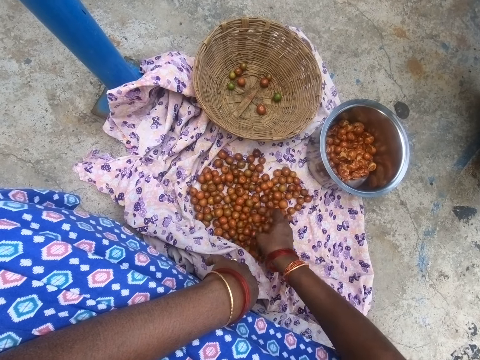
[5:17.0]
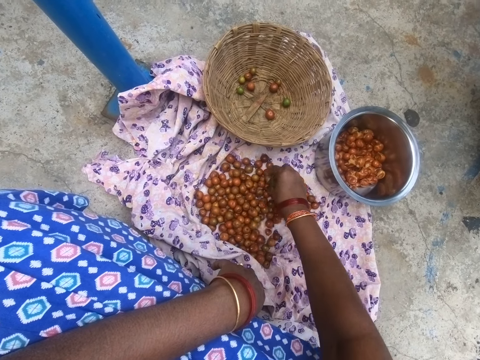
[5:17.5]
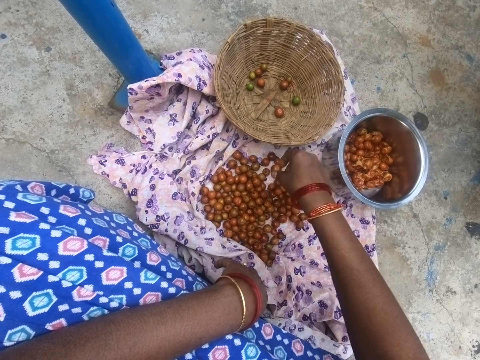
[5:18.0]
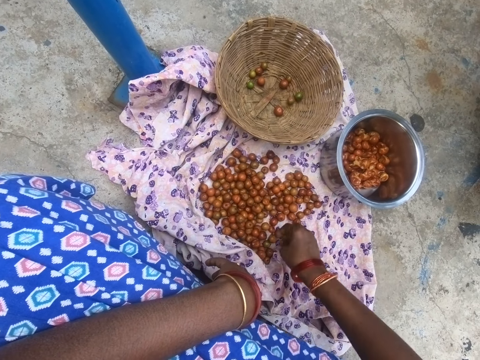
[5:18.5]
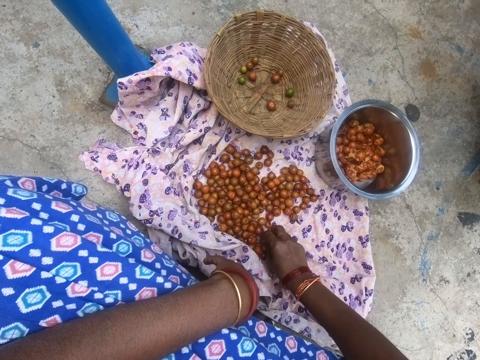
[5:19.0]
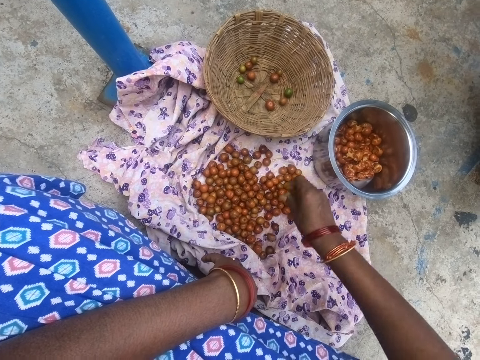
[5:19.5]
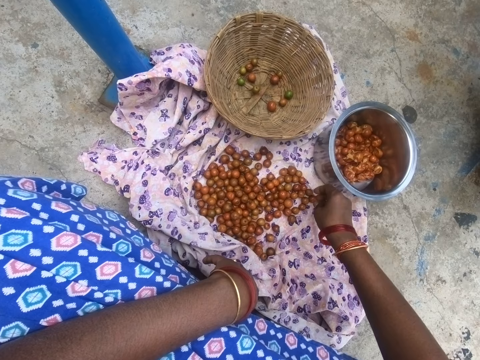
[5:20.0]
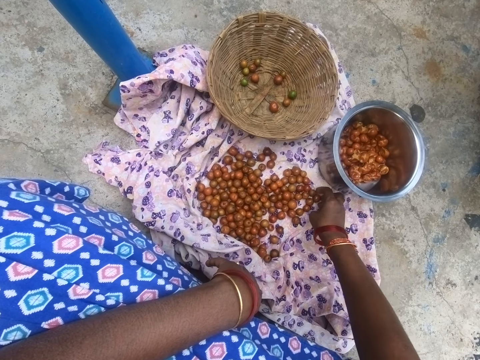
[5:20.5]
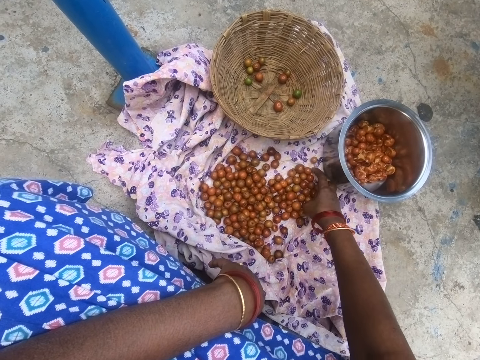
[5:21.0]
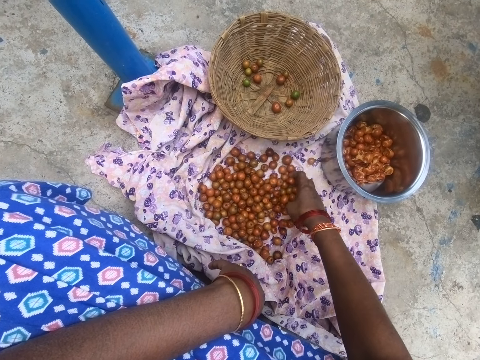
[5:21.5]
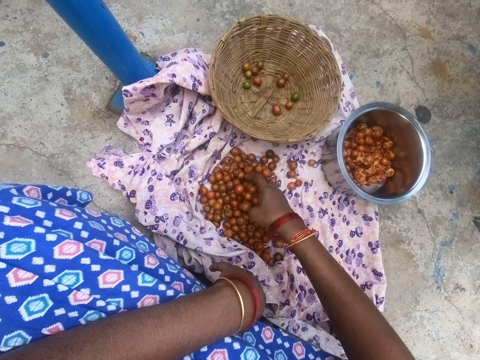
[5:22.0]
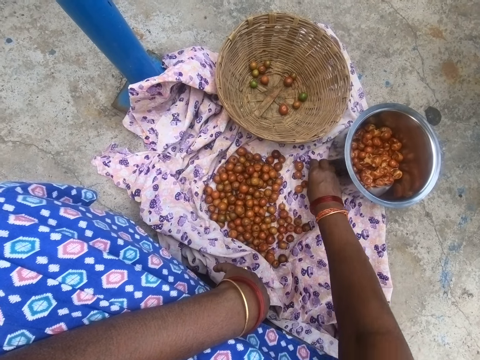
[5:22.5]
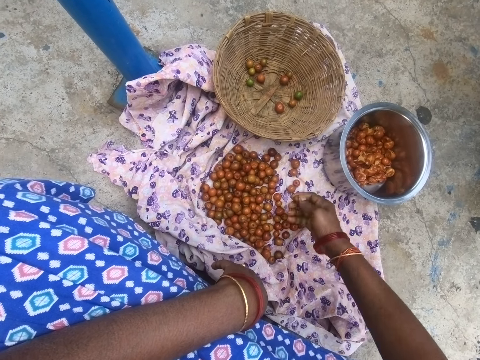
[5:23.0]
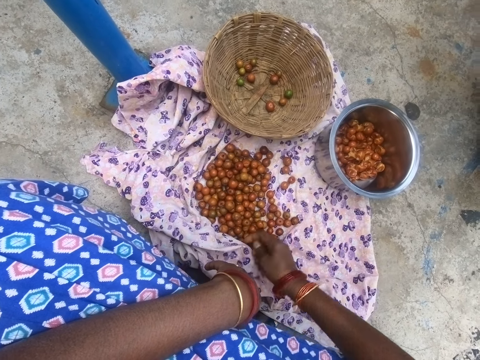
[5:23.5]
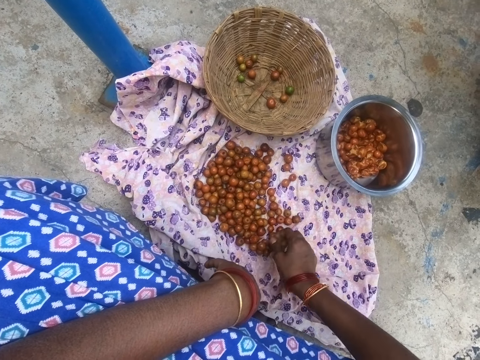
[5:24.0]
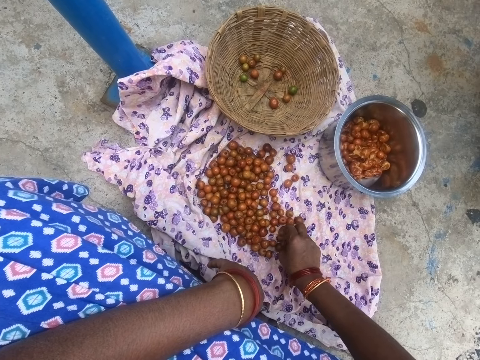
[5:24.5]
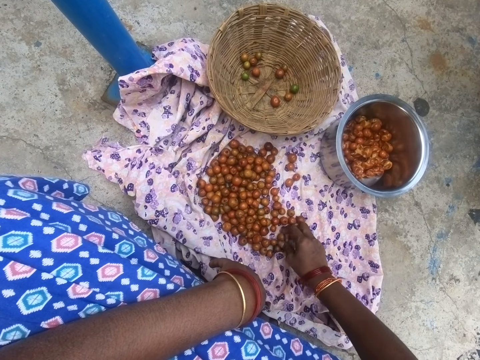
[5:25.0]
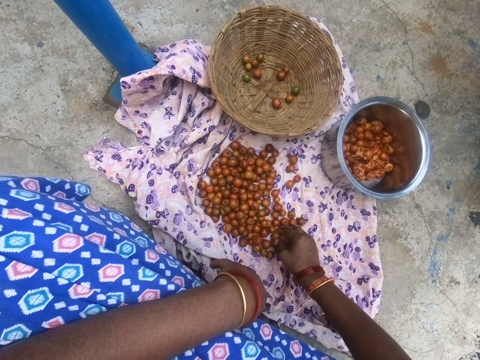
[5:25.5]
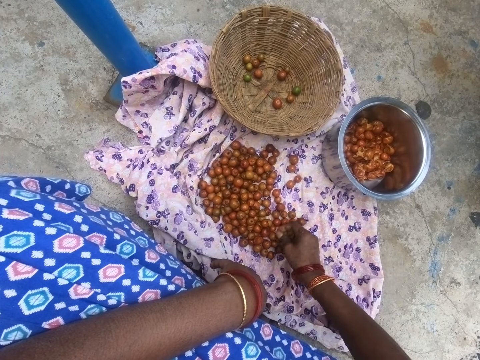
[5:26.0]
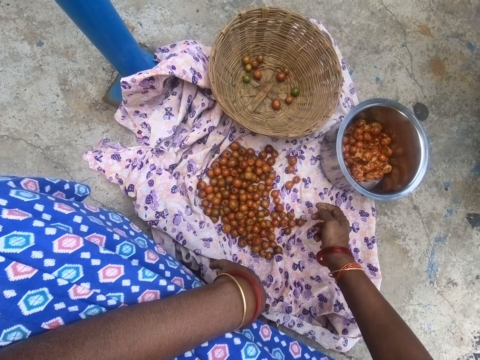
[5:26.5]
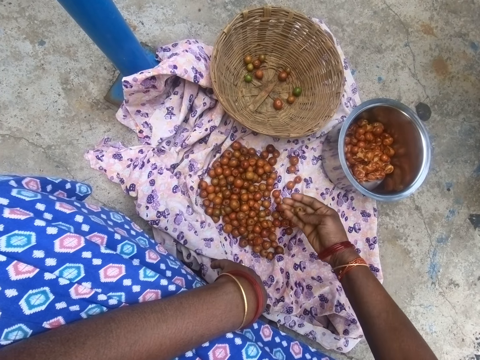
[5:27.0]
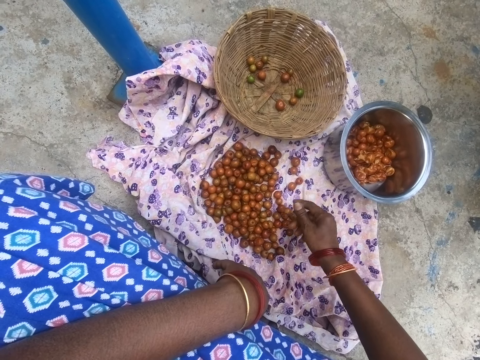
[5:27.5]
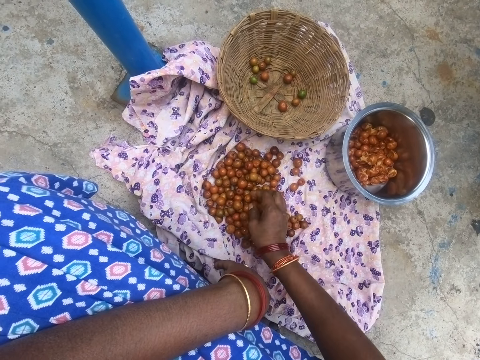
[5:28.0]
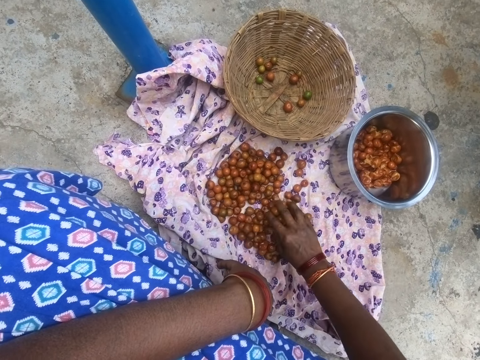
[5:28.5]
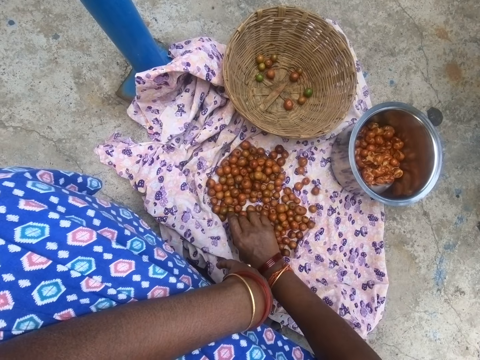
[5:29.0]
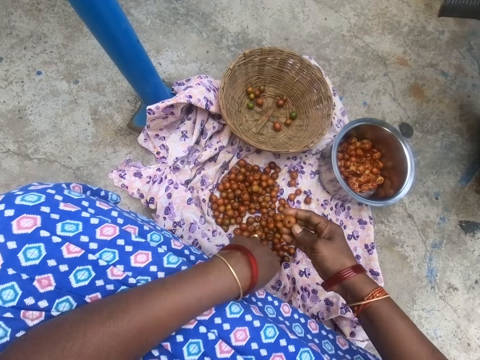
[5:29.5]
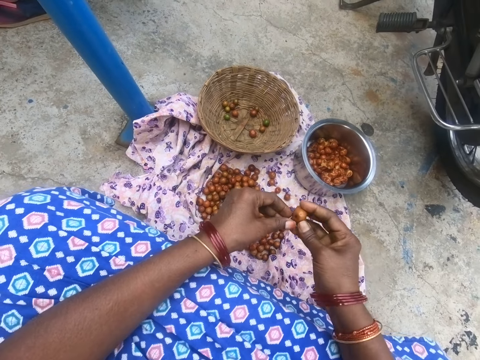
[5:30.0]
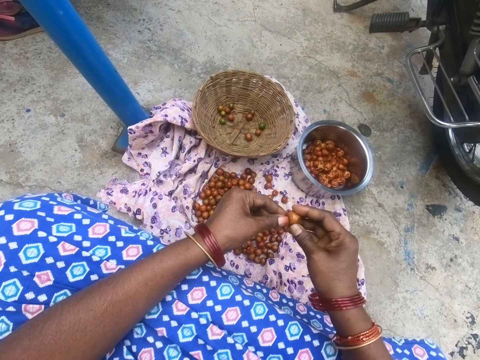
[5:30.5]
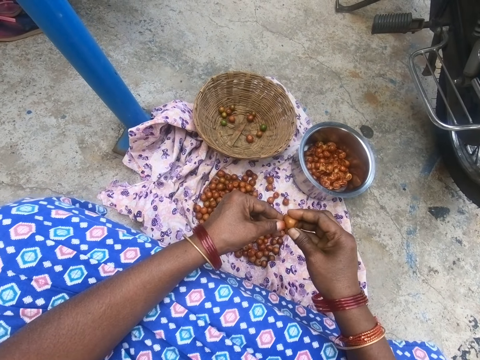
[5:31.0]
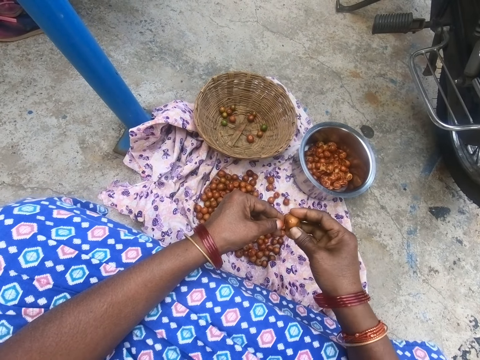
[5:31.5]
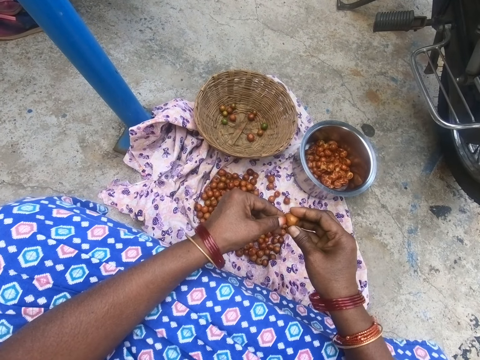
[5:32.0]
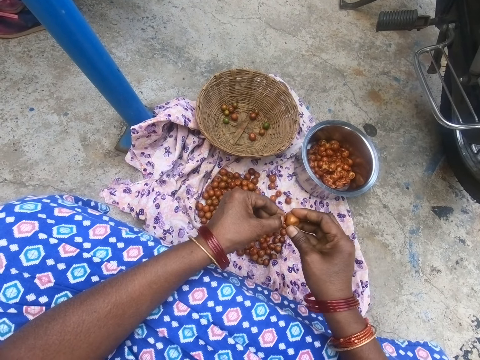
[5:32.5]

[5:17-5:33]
The camera wearer picks the fruits. He drops the fruit in the basket. He picks the fruit. He drops the fruit in the basket. He pushes the fruits. He looks at the fruit on his hand. He searches the fruits. He picks the fruit. He peels the fruit. He removes the fruit tip.

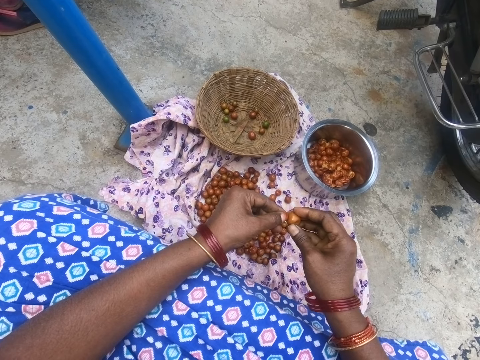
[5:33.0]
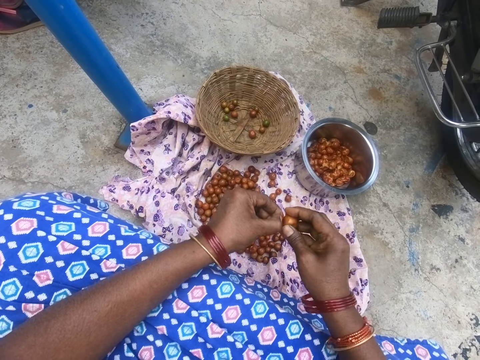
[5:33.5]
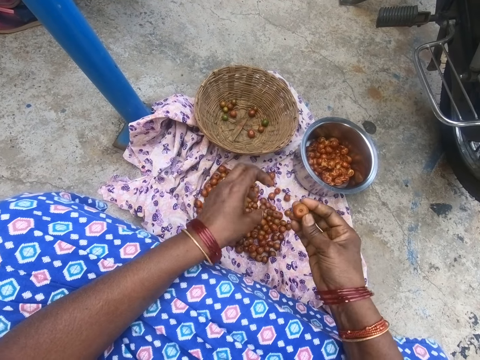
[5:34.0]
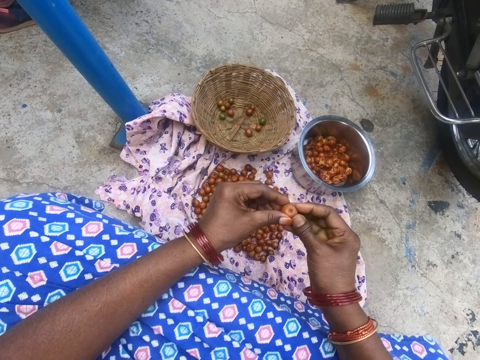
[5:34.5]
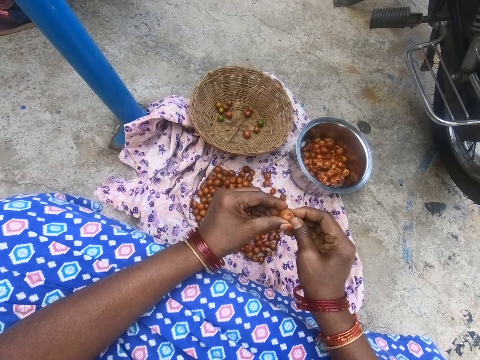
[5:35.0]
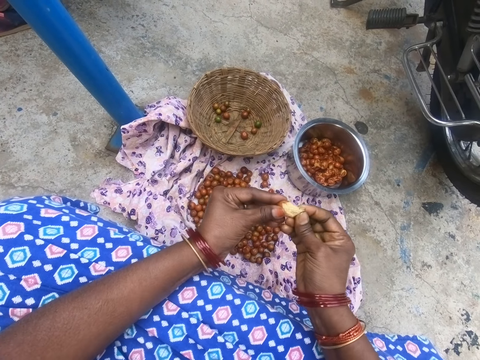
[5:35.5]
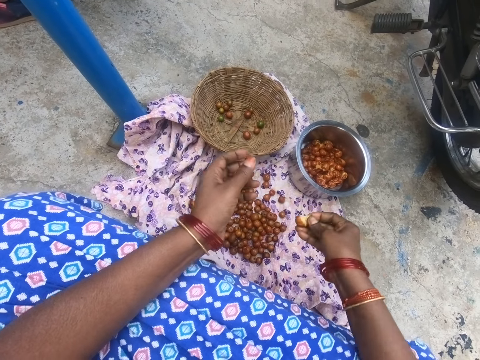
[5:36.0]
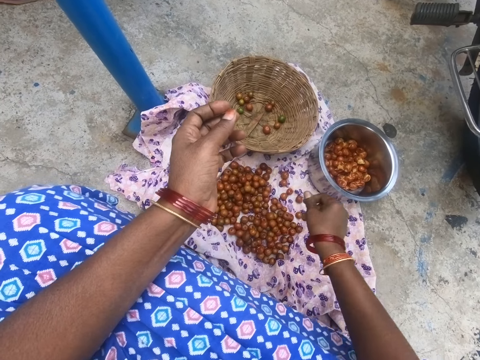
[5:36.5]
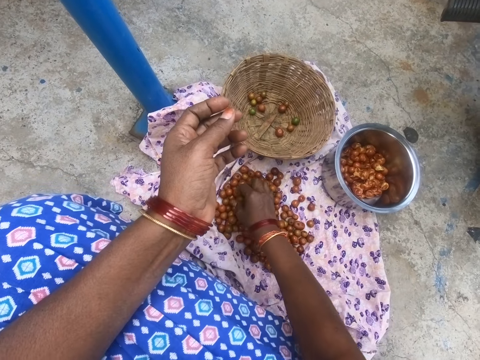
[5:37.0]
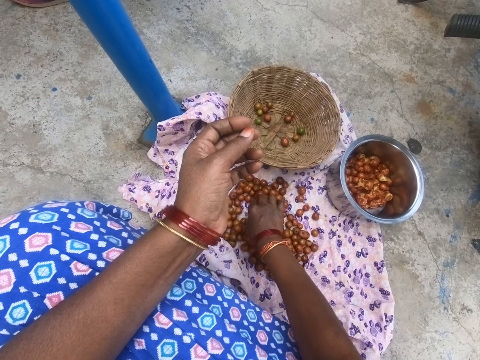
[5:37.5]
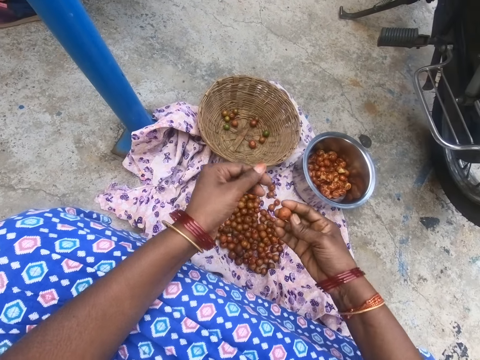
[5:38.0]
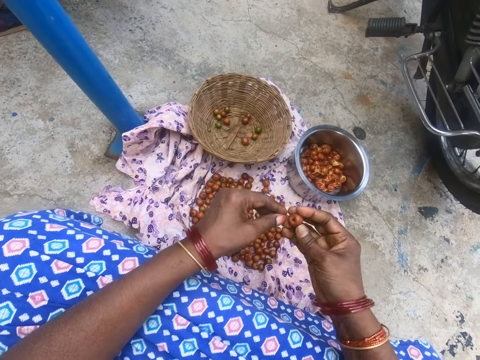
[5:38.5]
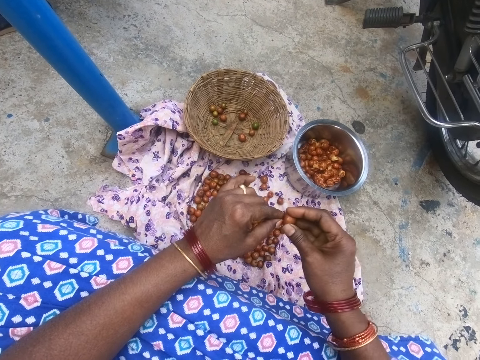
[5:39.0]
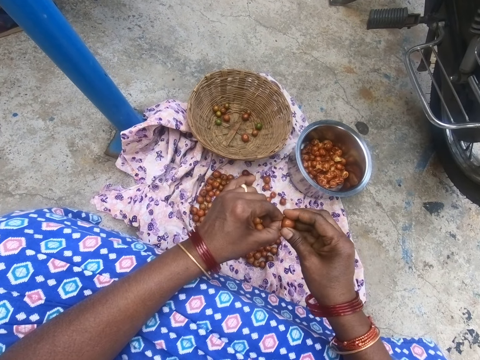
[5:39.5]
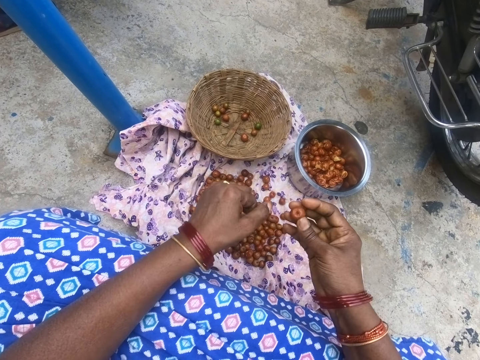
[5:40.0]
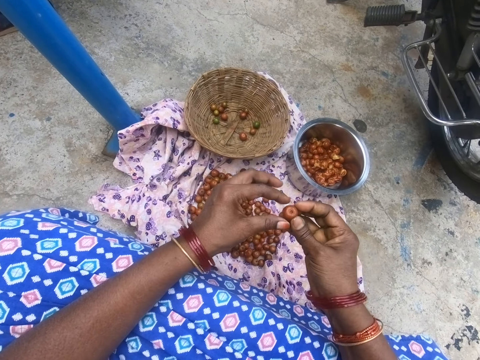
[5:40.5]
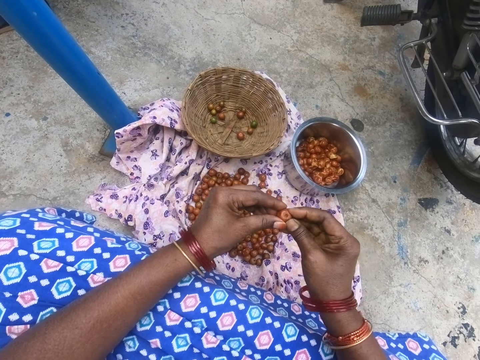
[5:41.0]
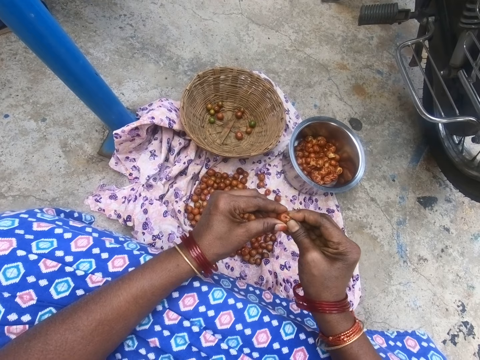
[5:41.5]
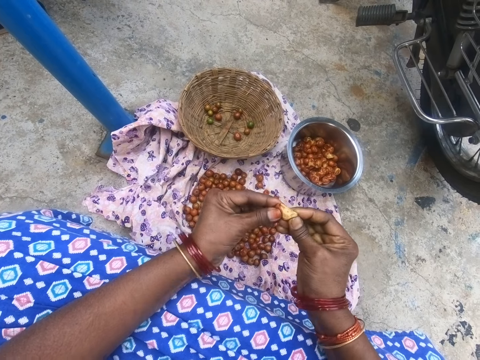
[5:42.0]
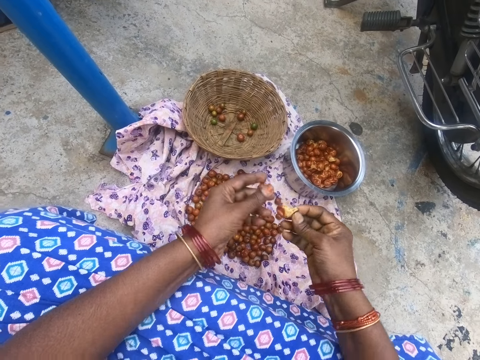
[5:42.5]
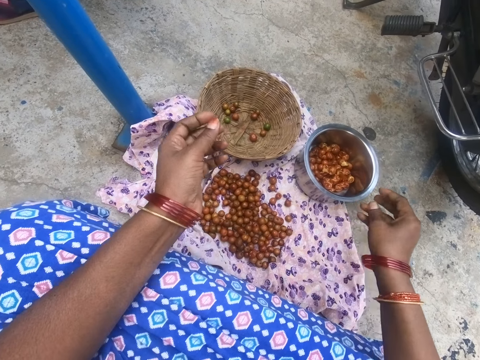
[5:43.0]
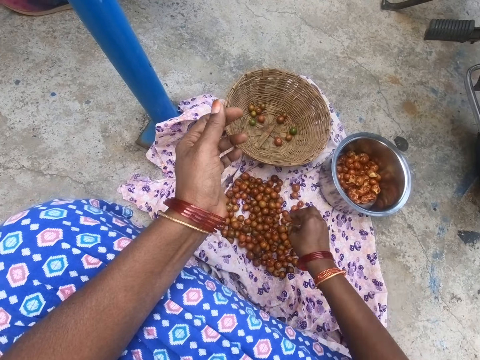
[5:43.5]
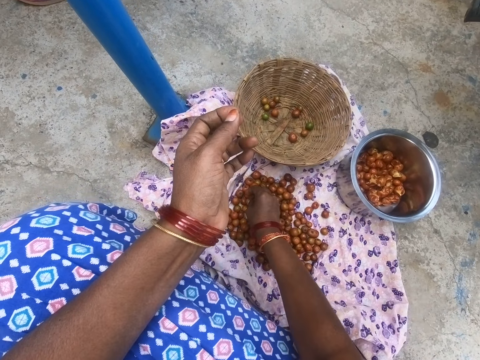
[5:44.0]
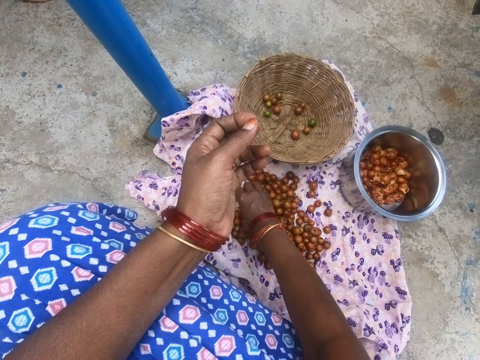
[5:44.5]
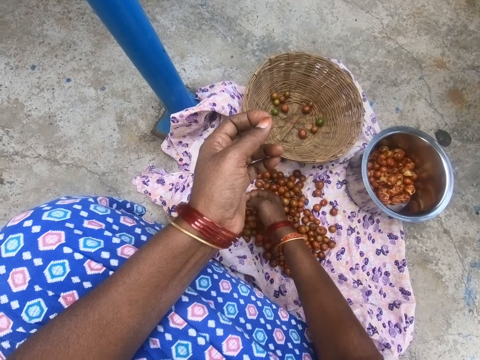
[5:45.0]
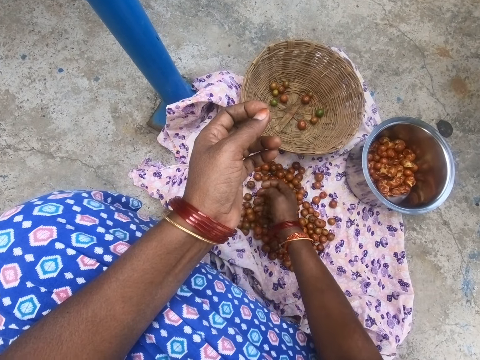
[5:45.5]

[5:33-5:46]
The camera wearer looks at the fruit on her hand. She squeezes the fruit. She drops the fruit into the pot. She picks the fruit from the cloth. She removes the fruit tip. She looks at the fruit on her hand. She peels the fruit. She squeezes the fruit. She drops the fruit into the pot. She picks the fruit from the cloth.
